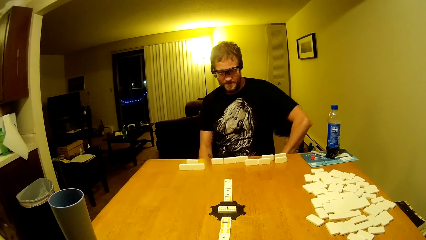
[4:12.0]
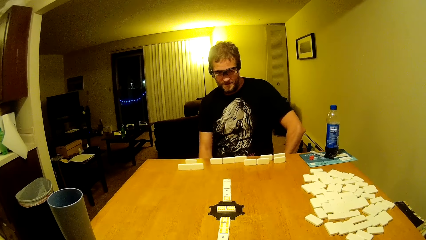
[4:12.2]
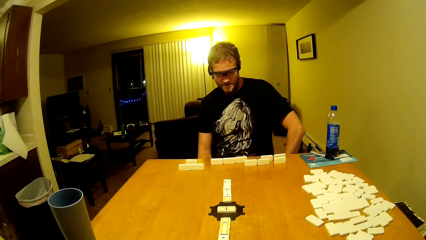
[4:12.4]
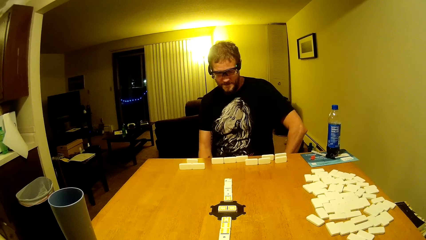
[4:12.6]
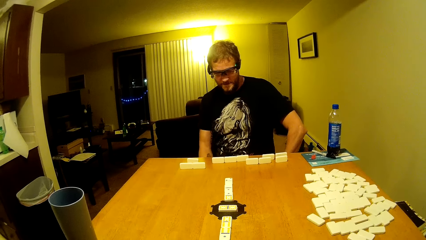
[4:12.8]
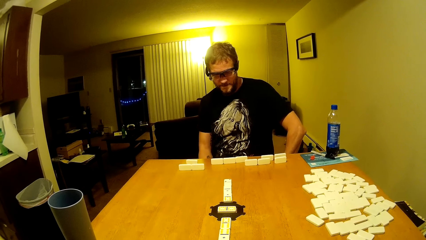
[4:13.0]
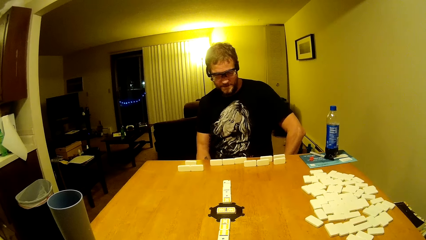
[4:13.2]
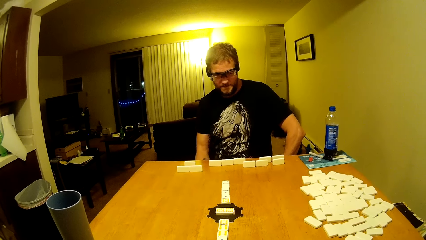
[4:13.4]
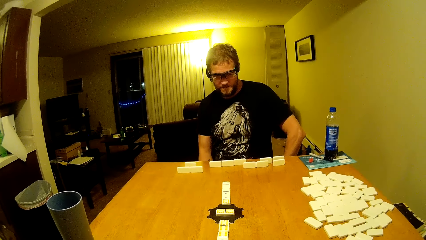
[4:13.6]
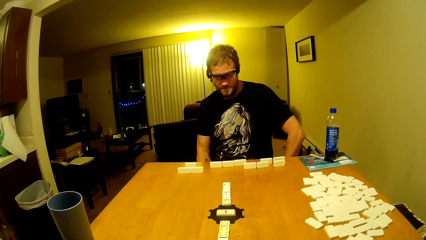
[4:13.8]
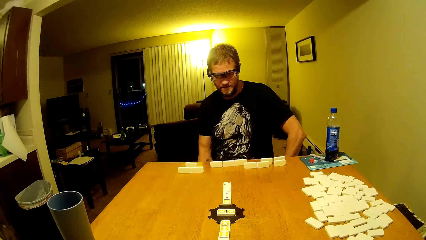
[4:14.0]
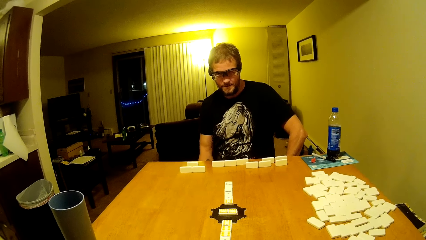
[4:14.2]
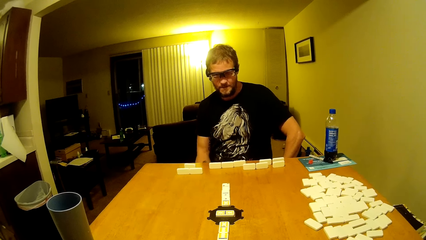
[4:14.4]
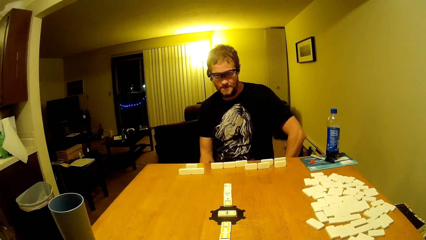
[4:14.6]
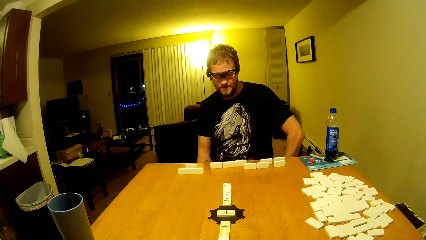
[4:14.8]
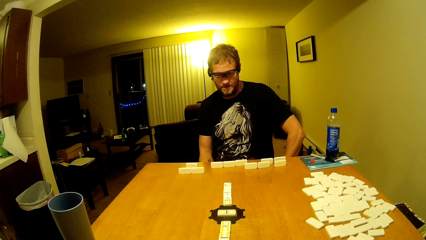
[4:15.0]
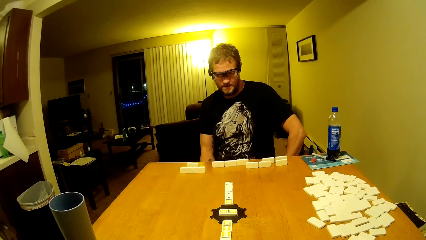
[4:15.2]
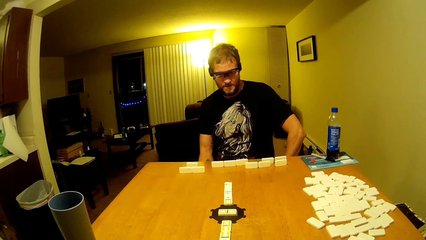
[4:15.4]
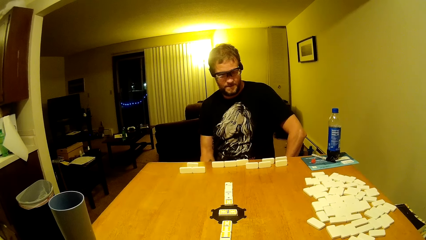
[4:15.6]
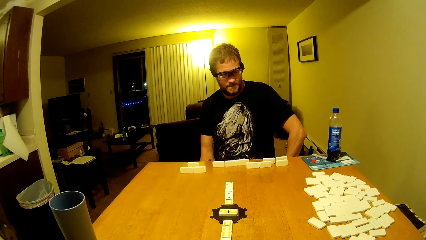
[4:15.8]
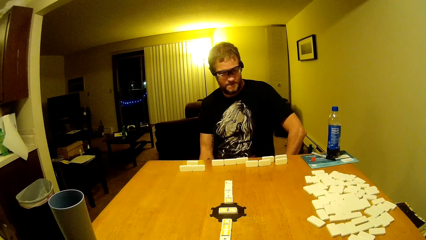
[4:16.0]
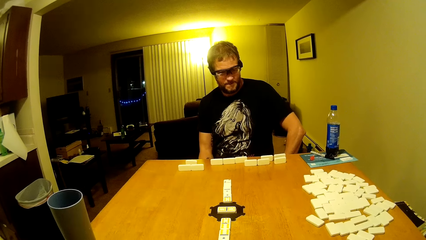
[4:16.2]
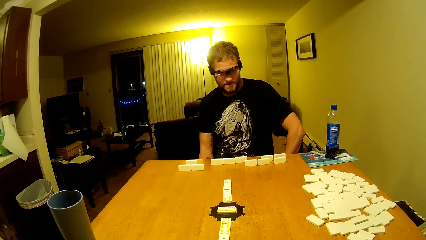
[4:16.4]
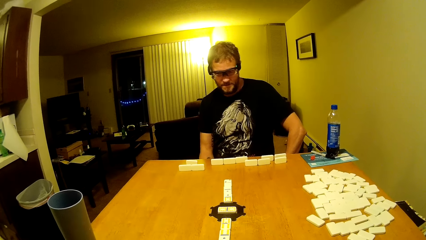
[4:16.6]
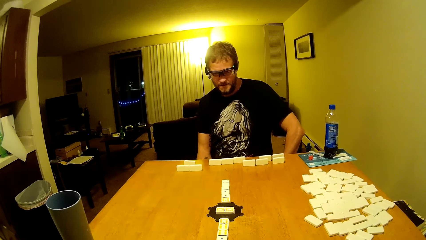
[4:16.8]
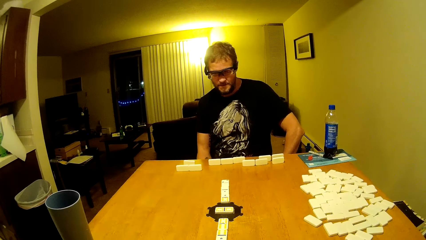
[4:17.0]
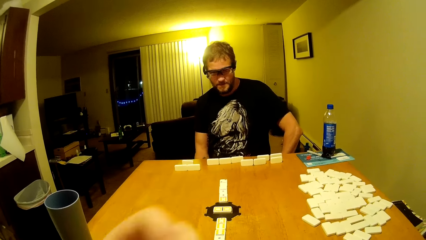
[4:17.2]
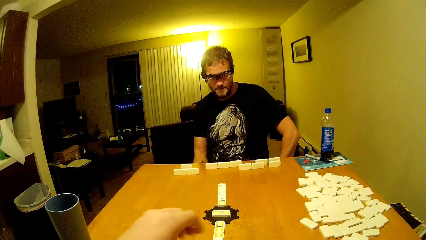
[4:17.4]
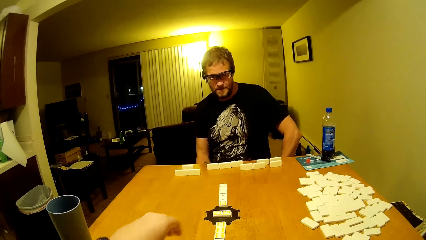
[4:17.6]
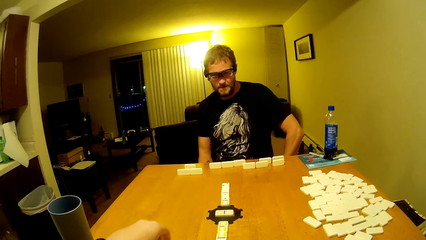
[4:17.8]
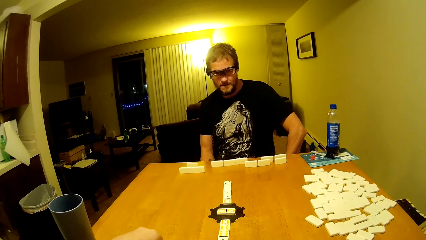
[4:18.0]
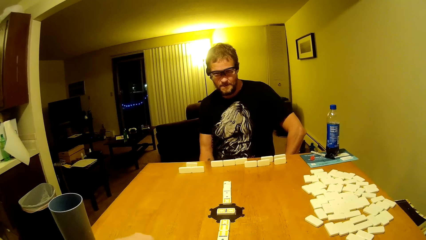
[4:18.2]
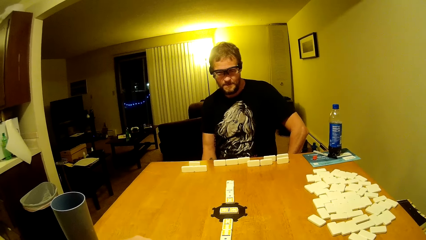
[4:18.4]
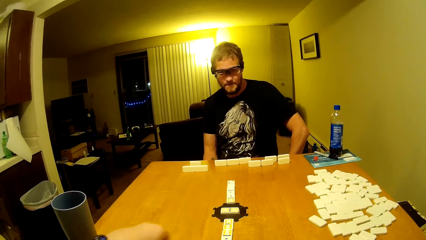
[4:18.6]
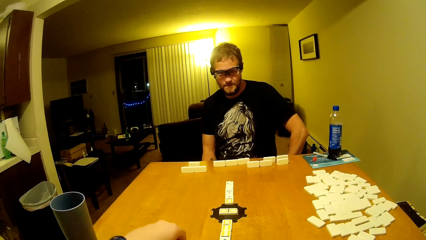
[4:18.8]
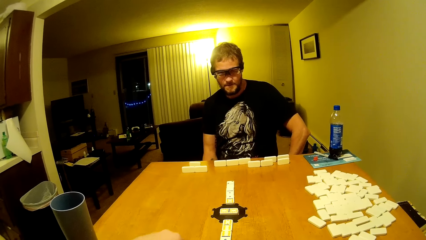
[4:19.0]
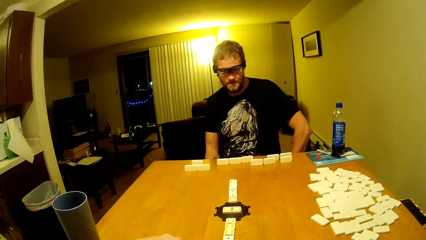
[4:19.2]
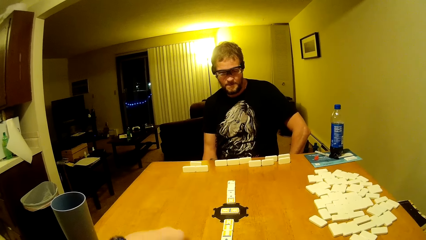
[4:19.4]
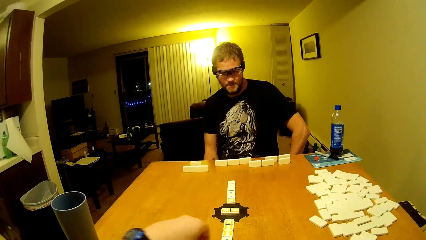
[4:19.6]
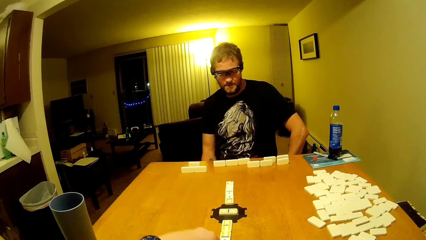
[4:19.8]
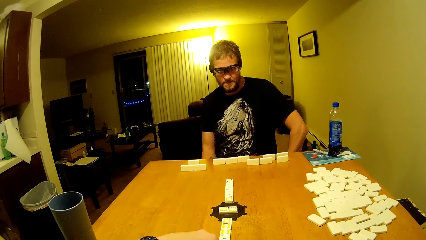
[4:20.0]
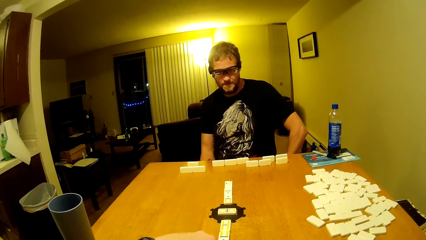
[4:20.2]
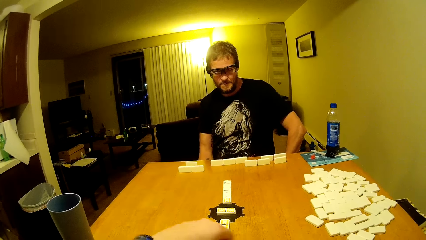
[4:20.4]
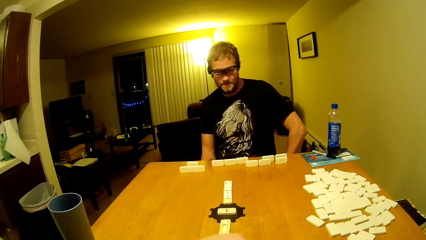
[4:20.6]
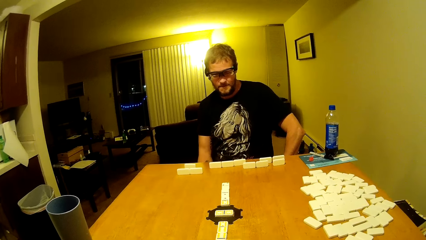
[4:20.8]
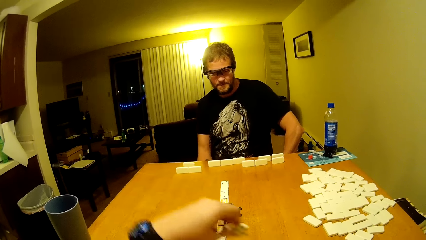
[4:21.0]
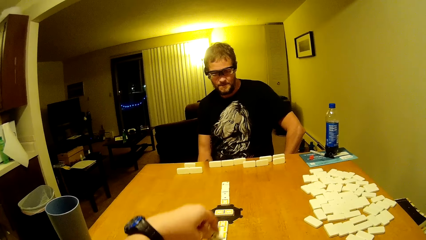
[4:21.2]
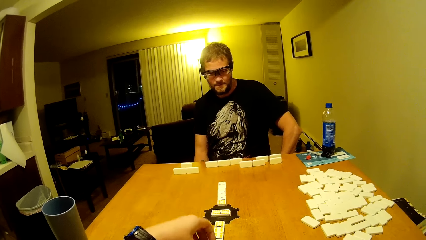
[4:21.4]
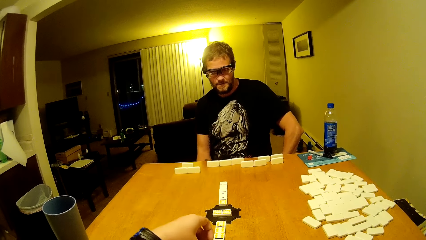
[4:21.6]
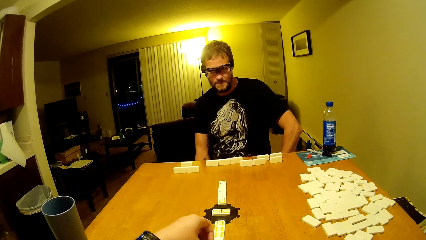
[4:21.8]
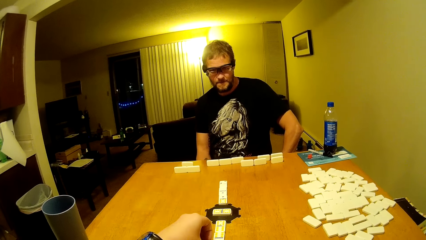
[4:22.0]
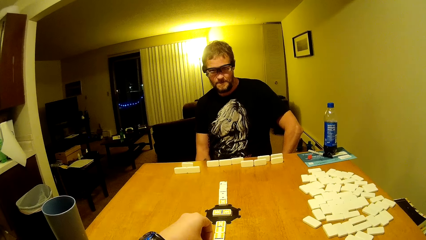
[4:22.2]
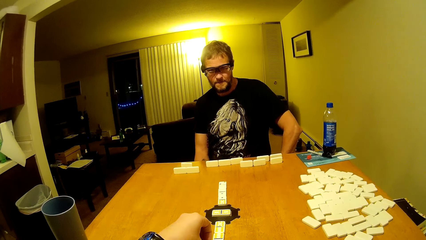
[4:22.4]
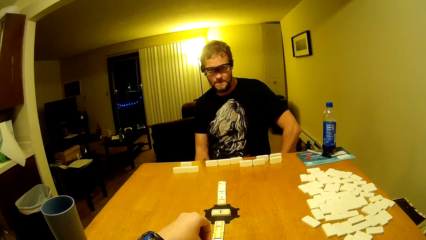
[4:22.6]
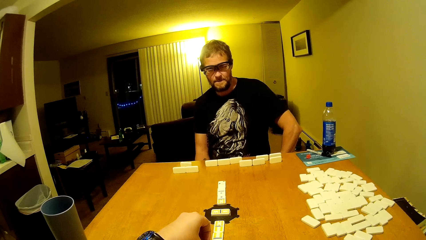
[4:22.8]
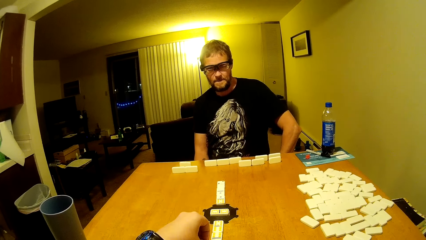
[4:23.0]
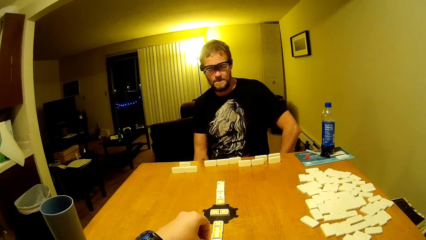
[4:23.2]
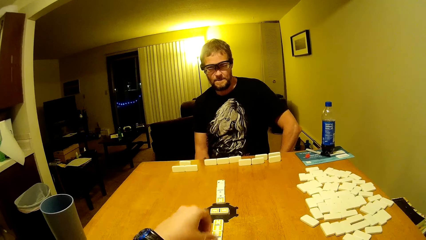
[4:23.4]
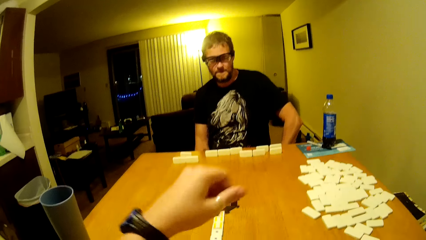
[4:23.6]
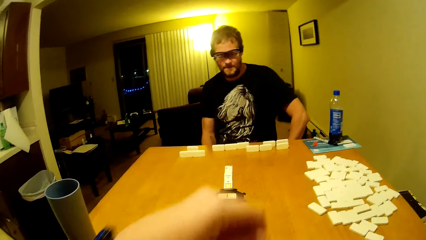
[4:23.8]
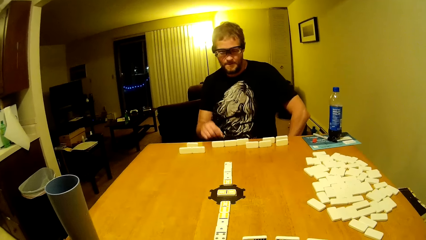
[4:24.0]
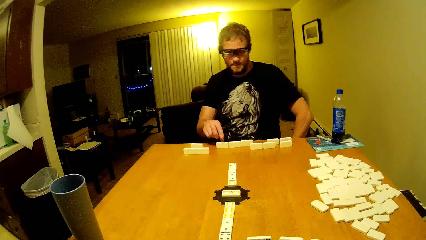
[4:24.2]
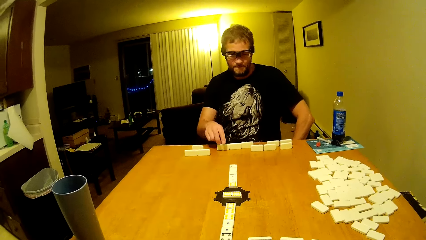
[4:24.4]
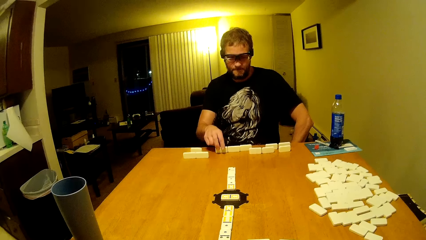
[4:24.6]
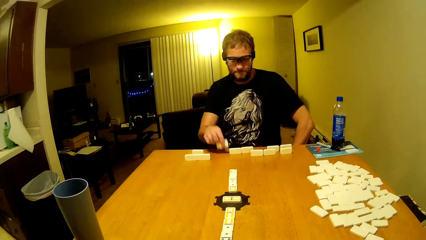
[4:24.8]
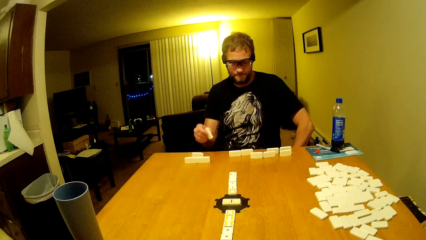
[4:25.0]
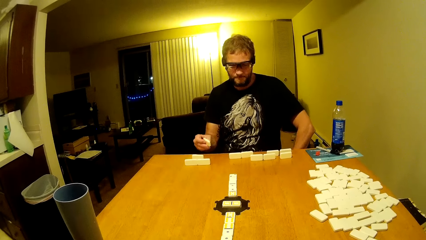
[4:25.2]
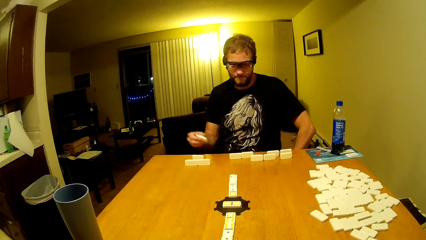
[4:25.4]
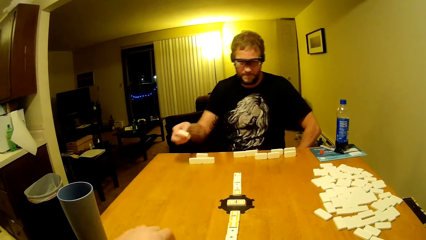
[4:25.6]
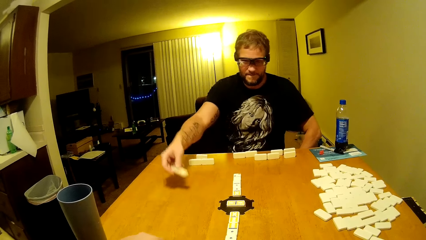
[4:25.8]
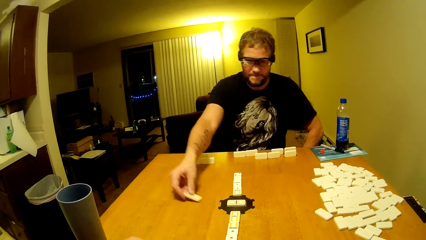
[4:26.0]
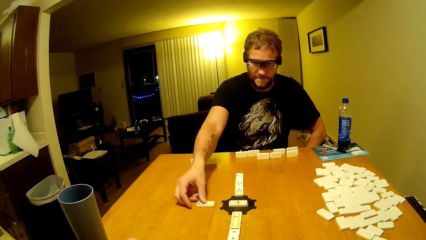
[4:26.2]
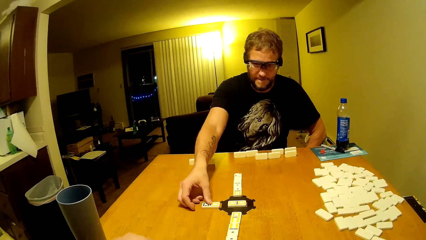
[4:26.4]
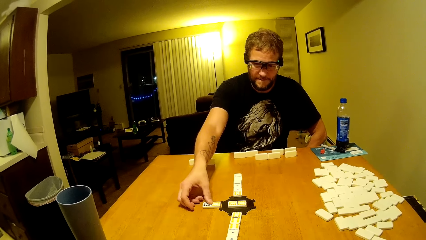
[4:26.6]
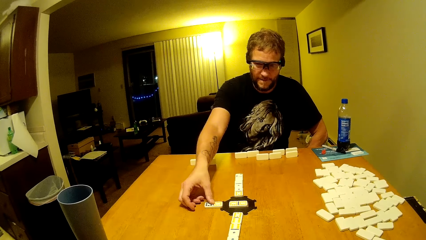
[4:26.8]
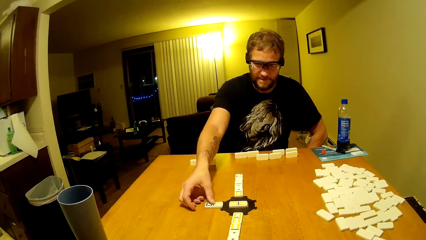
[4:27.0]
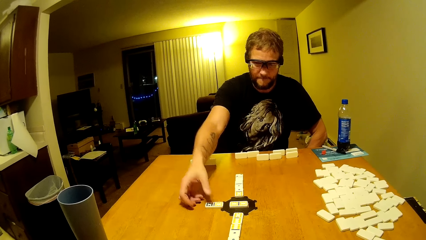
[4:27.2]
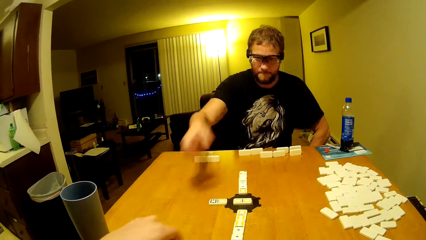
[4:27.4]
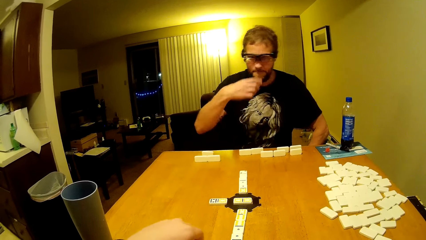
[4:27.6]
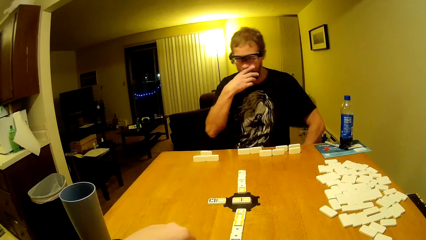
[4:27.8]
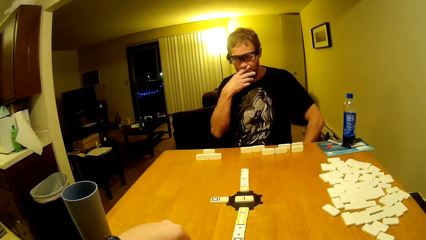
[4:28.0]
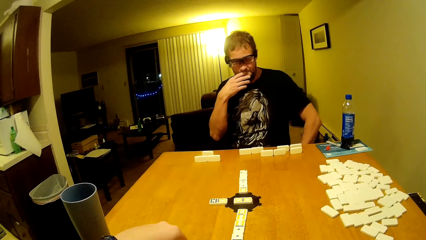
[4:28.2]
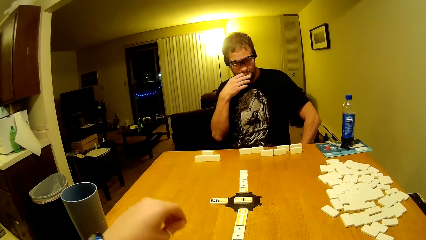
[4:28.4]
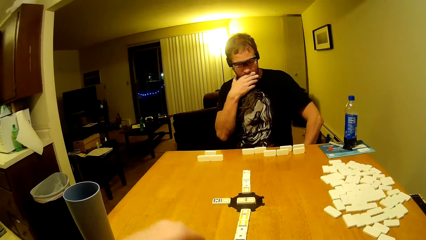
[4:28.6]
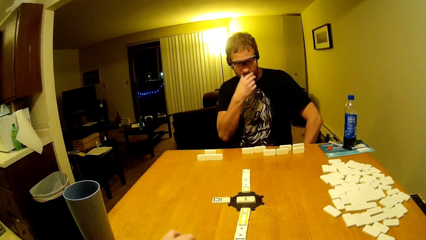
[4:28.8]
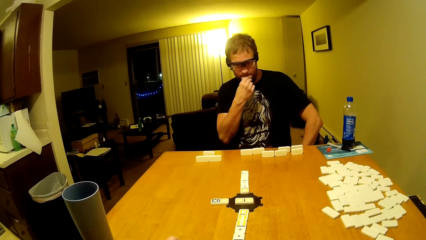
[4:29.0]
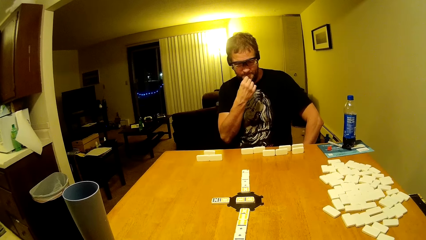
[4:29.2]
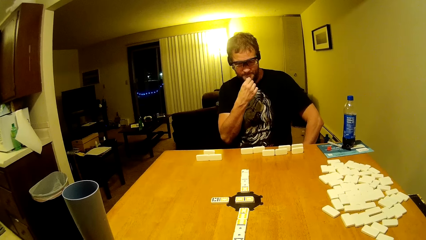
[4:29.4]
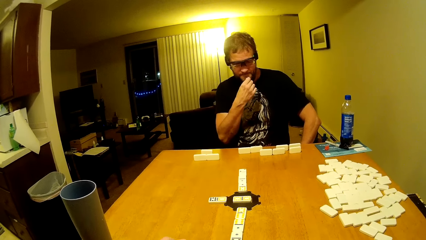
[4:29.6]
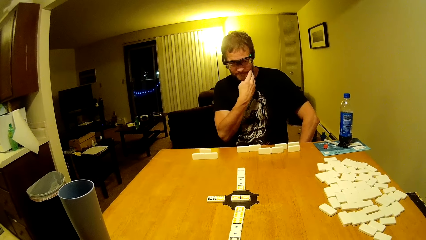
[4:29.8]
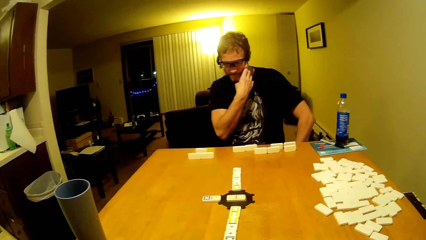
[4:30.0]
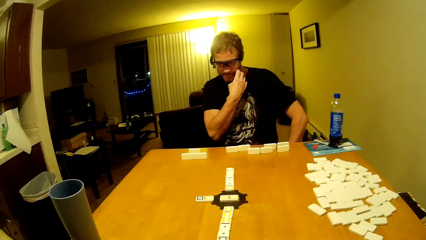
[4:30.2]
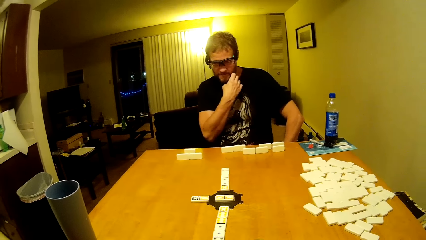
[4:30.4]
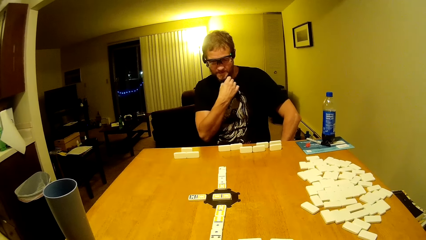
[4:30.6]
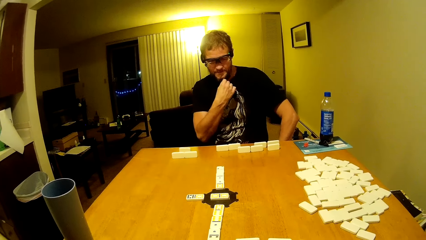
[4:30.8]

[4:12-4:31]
A man shakes his hand. The man pauses. The camera wearer picks a domino. He organizes the dominoes on the table. He places a domino at the middle of the dominoes game table and removes his hand. The man places a domino at the middle of the dominoes game table. The man and the camera wearer play dominoes on the table. The man touches his nose. The camera wearer picks a domino.
